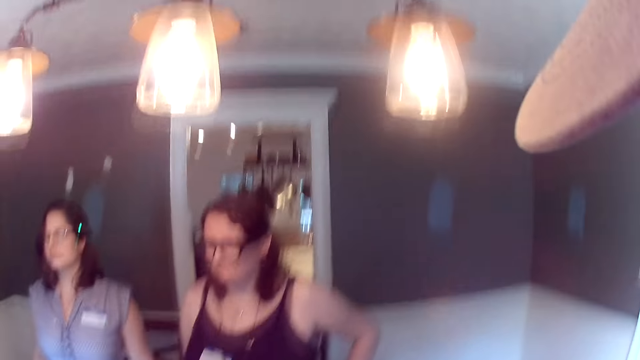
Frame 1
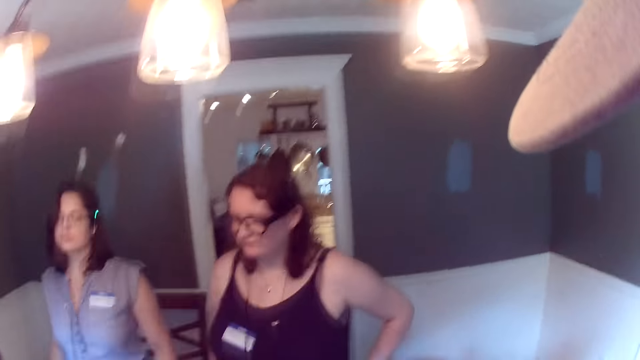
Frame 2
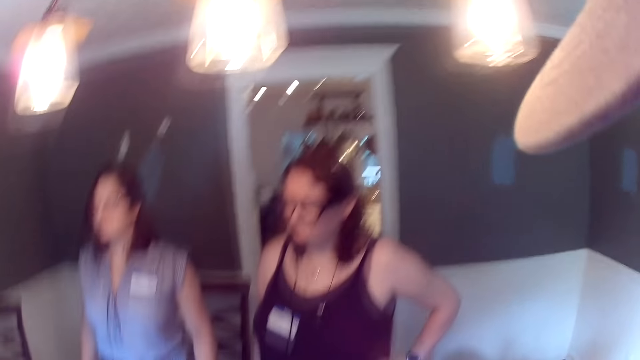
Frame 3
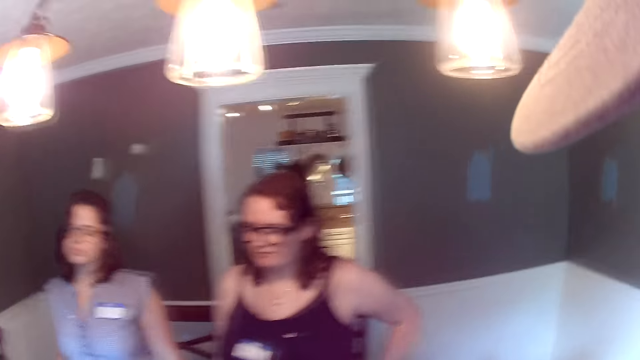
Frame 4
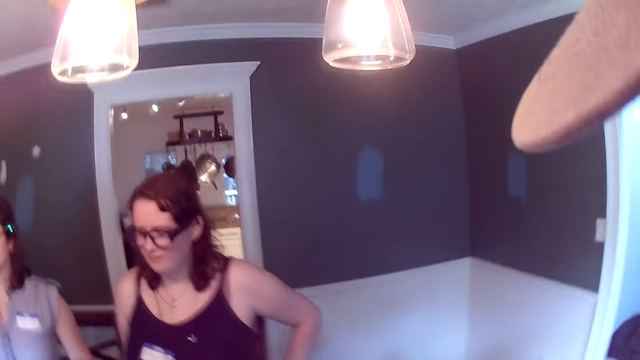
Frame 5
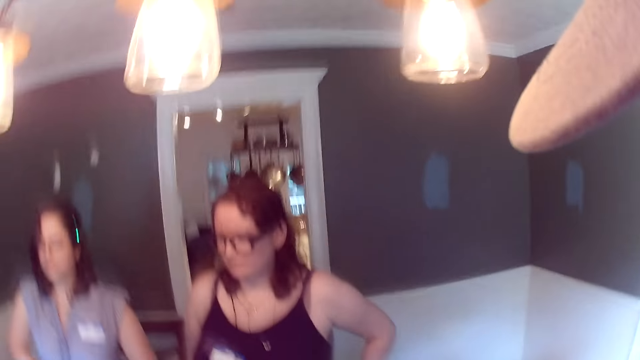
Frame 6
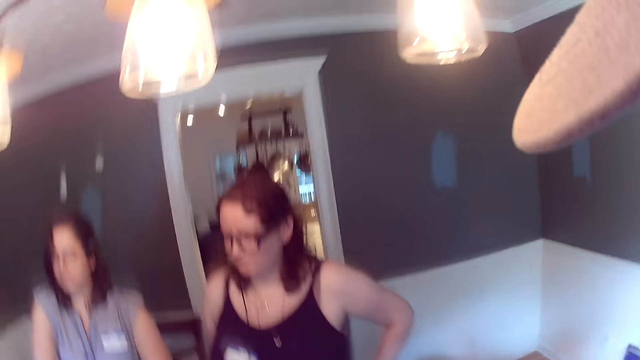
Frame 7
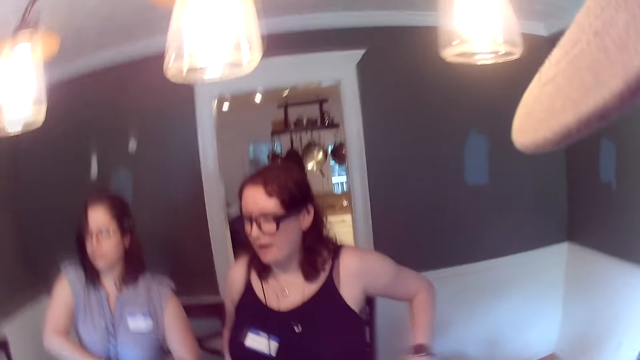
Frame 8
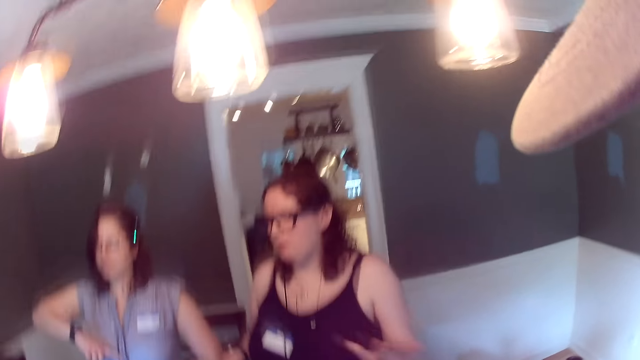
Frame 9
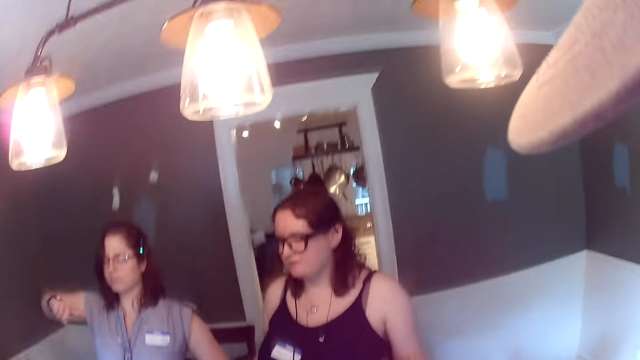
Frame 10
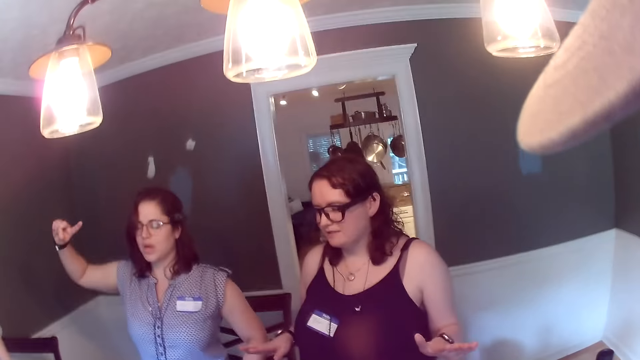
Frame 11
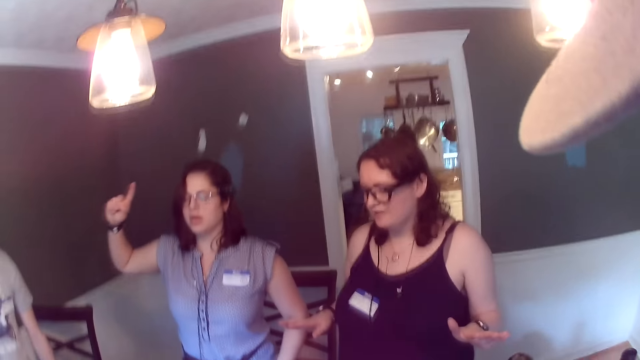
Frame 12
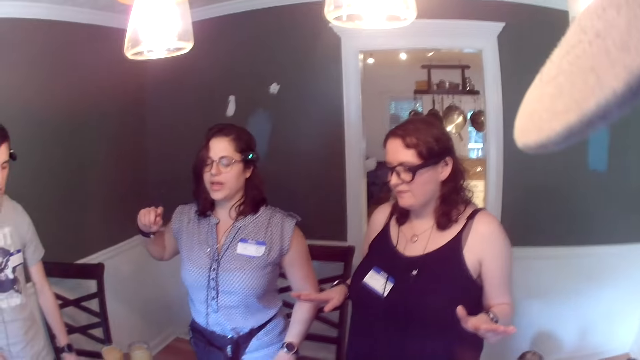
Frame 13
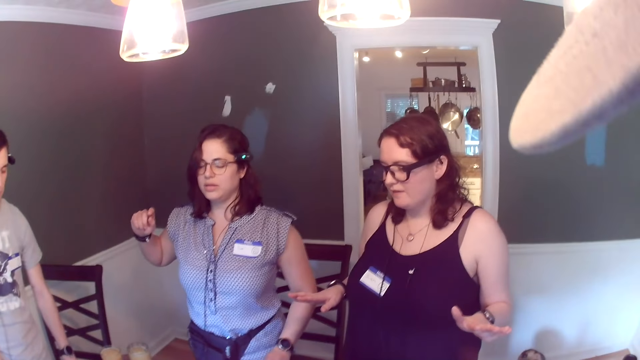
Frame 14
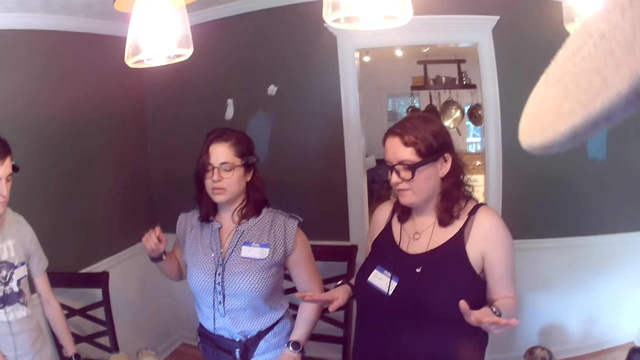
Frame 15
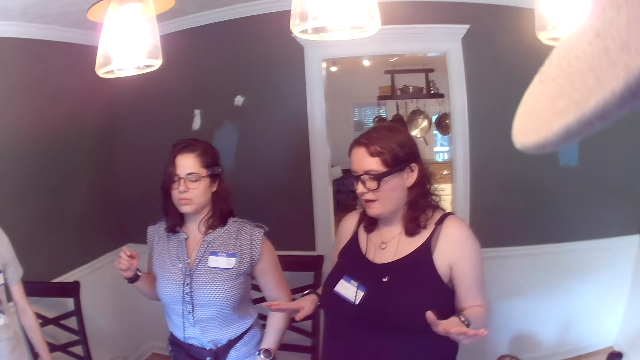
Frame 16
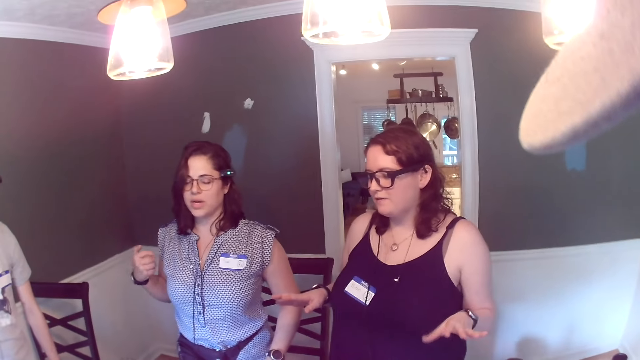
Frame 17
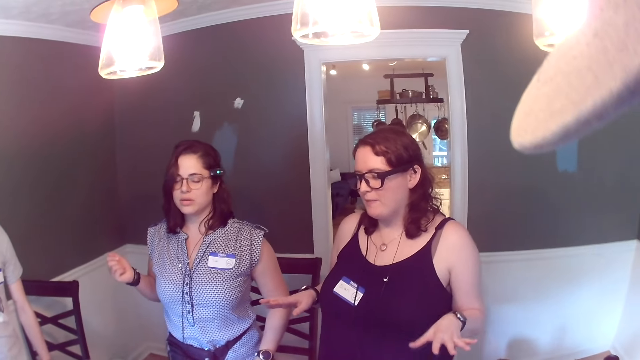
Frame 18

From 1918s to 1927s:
A woman talks to the group of people and raises her left hand.

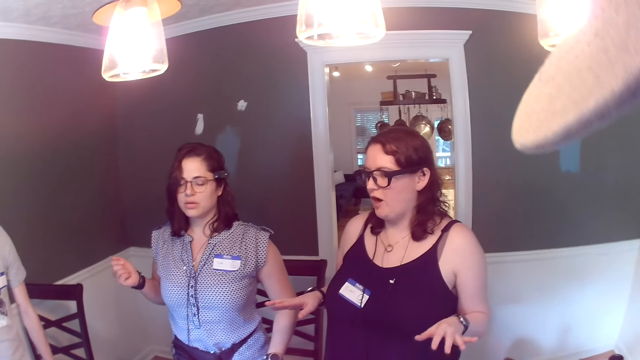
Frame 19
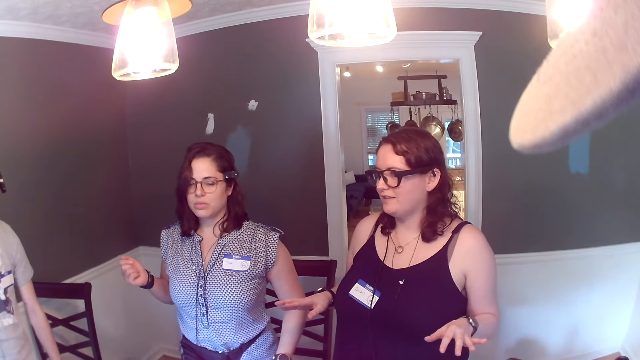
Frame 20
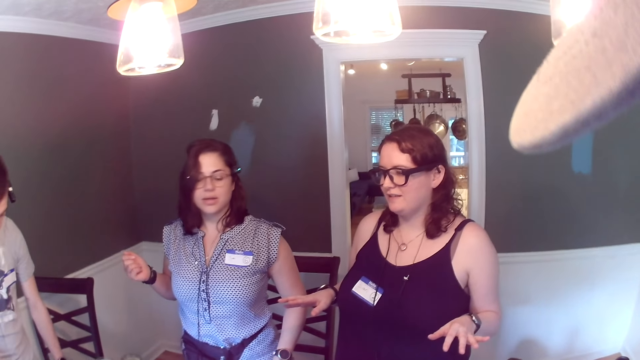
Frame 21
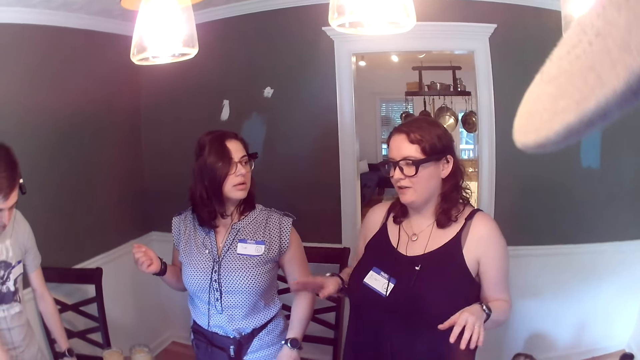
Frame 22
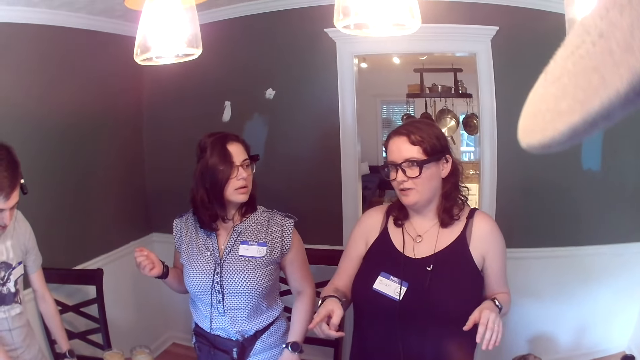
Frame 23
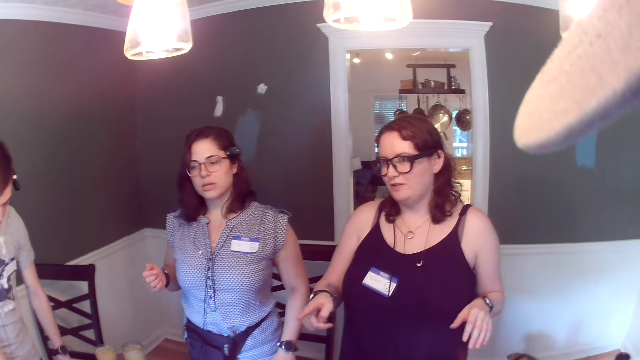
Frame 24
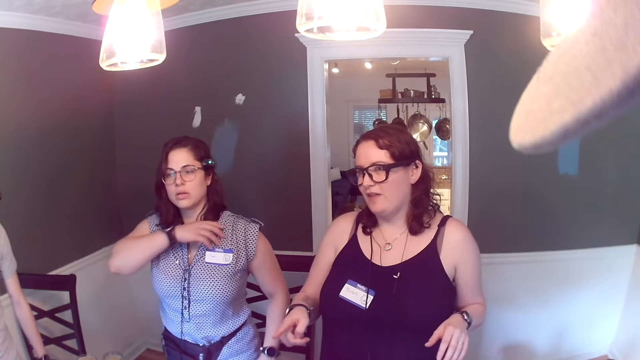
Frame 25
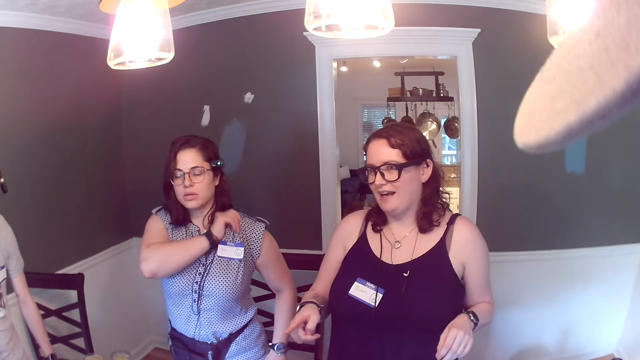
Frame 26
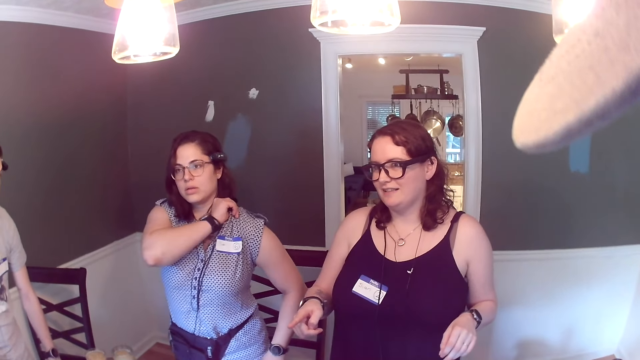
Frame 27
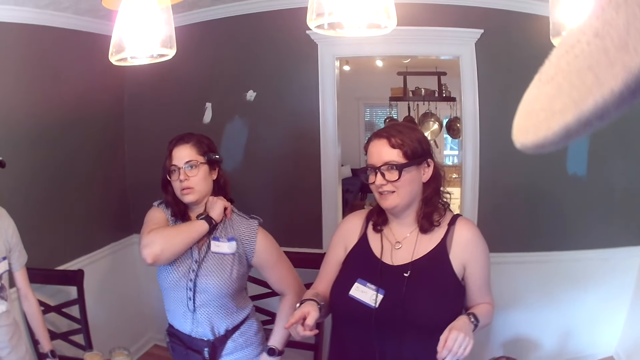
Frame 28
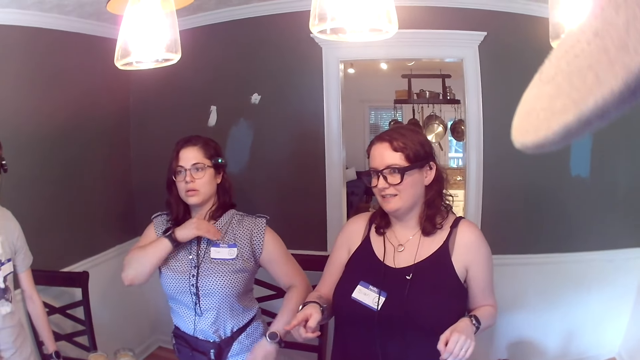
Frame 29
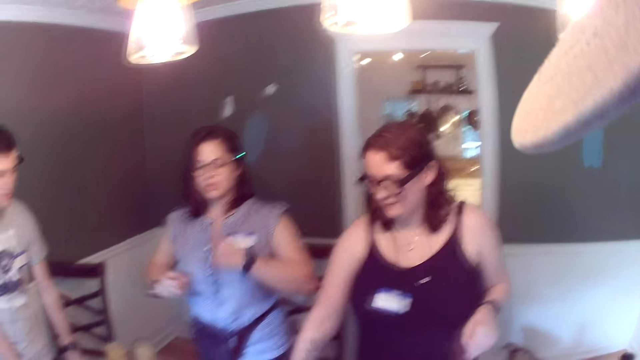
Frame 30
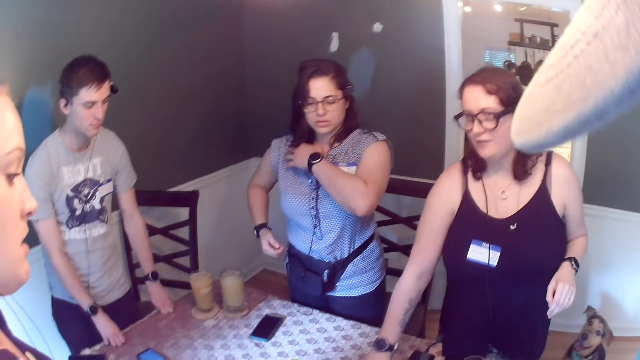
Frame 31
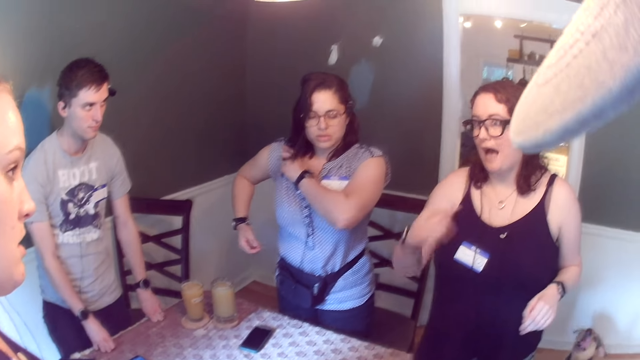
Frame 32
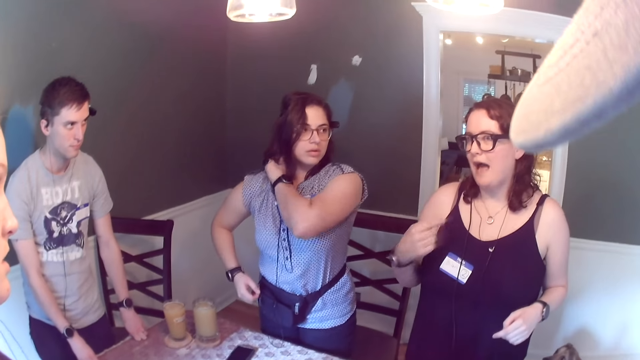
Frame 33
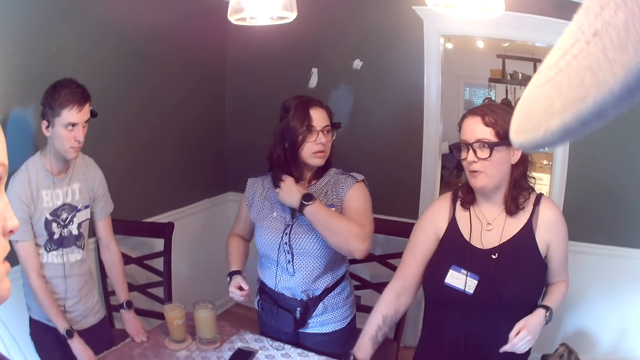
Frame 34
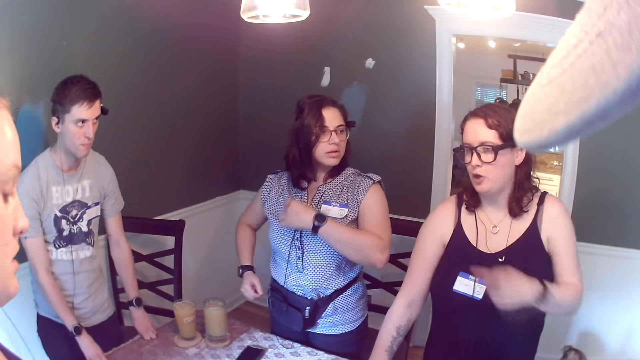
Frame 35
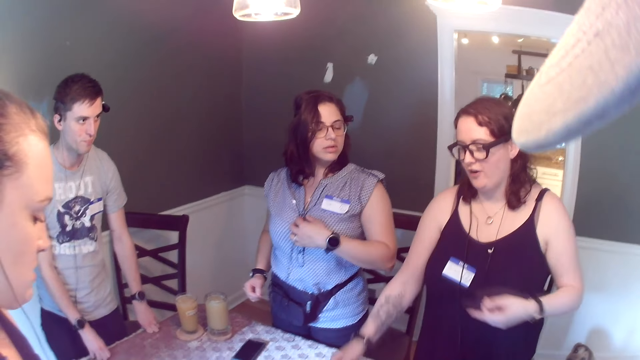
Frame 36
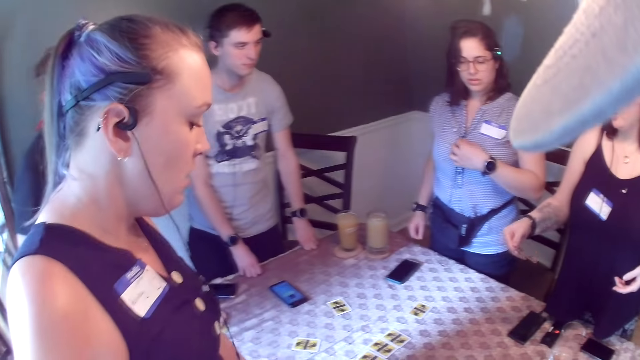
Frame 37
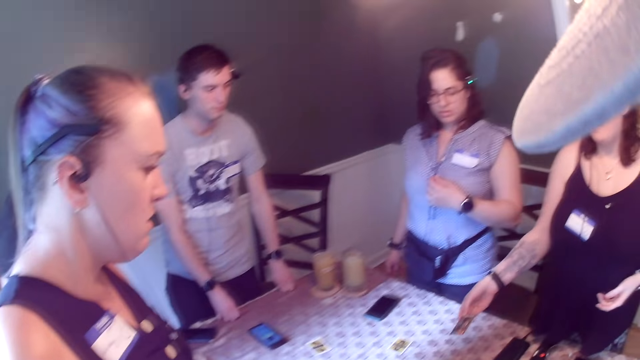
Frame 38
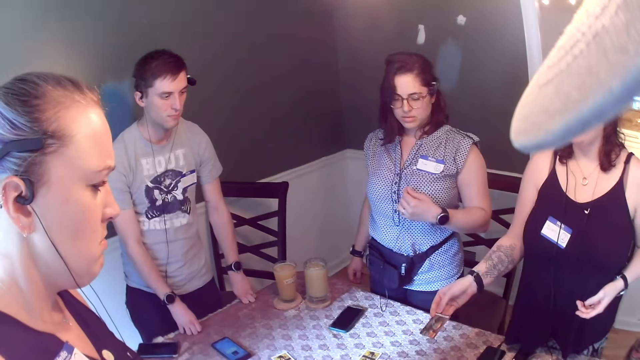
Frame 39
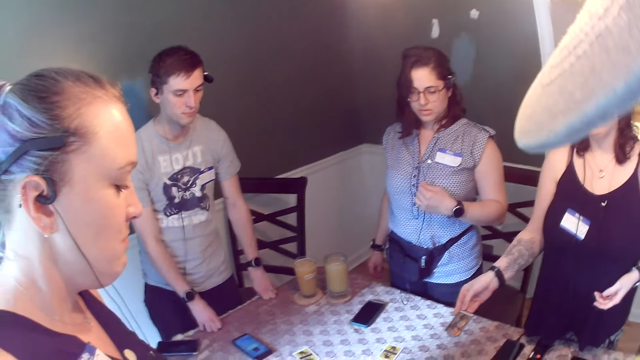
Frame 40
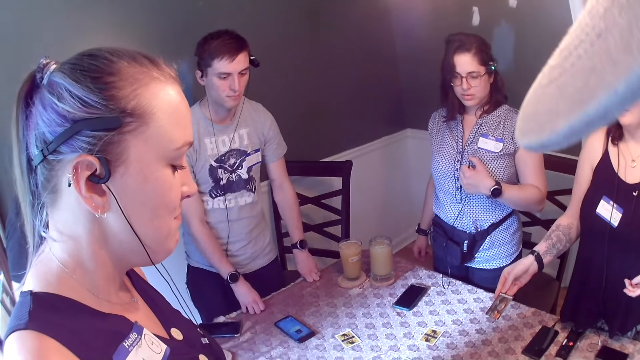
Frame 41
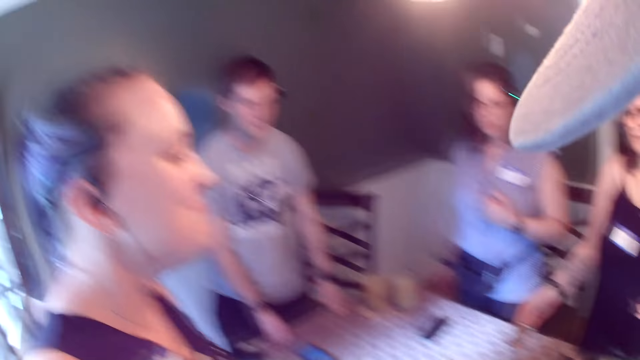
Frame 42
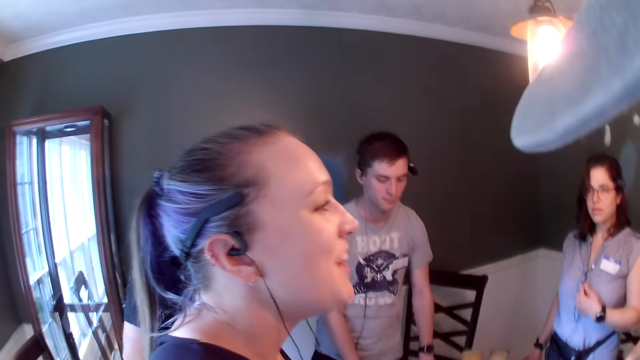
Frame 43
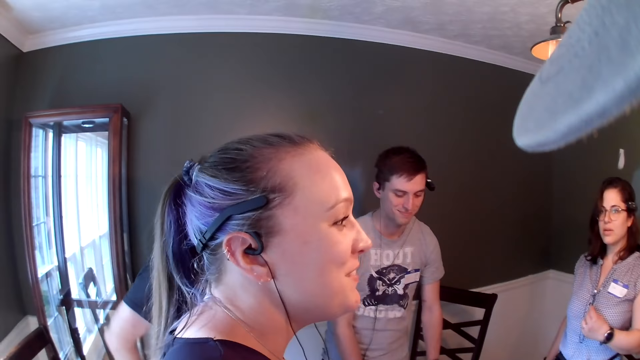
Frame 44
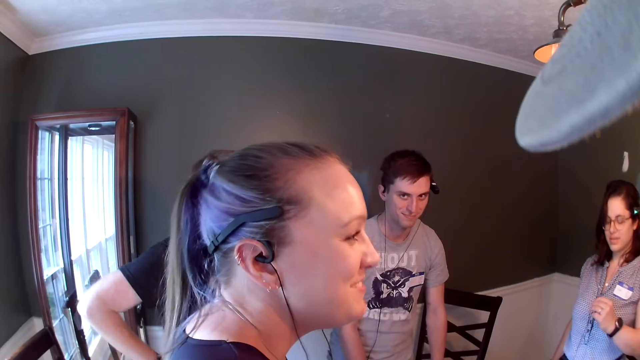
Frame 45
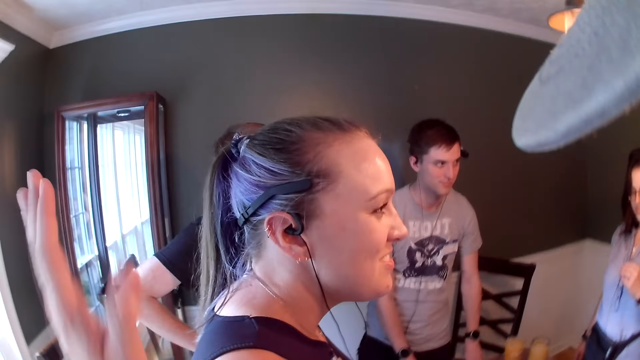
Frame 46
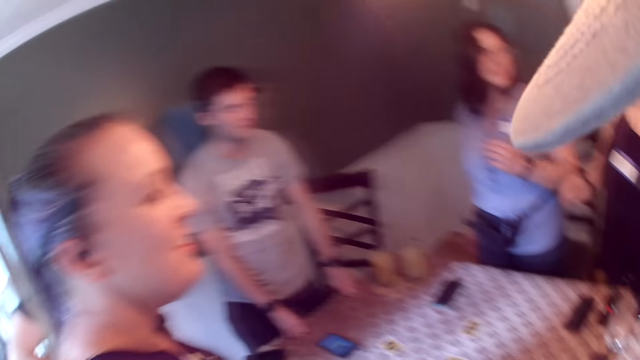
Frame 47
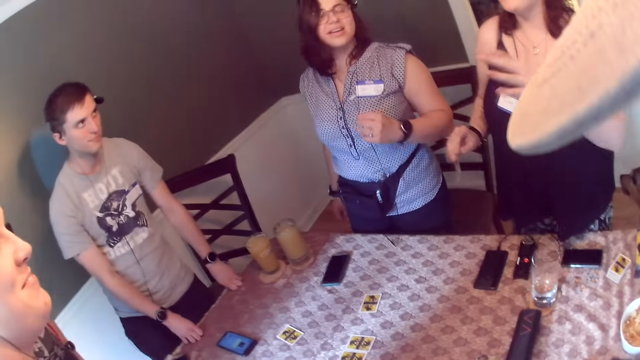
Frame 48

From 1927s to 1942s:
A woman talks to another woman. The second woman points to a third woman with her right hand and converses with the third woman. The first woman adjusts her blouse with her right hand. The second woman touches a card on the dining table with her right hand. The first woman adjusts her blouse with her left hand. The second woman points to herself with her right hand, points to the card on the dining table with her right hand, points to the third woman with her left hand, and picks up a card from the dining table with her right hand. The first woman holds her camera wire with her left hand. A man places his right hand on his waist. The camera wearer taps the third woman's shoulder with his left hand.
